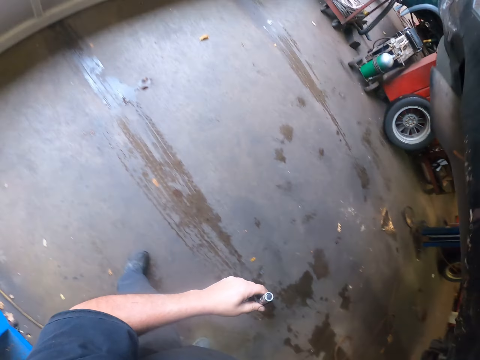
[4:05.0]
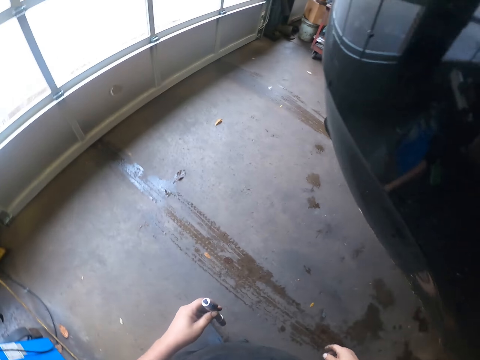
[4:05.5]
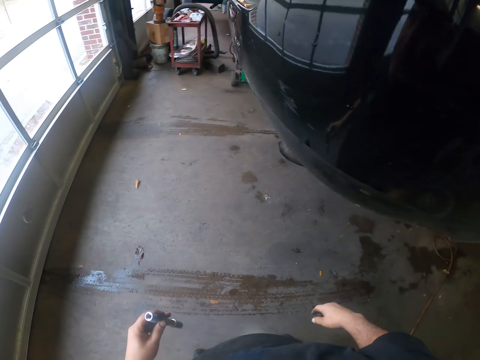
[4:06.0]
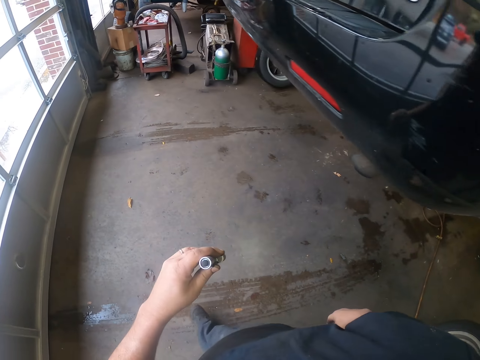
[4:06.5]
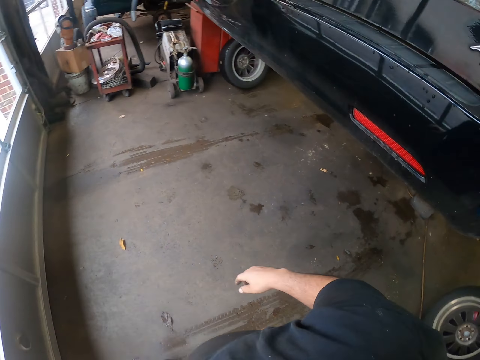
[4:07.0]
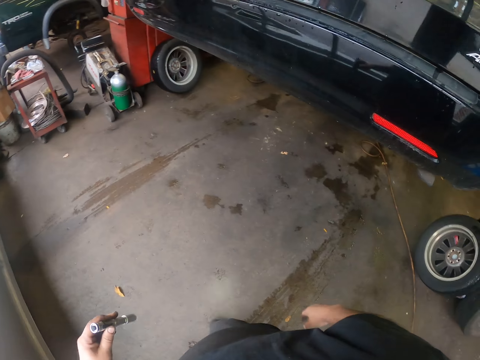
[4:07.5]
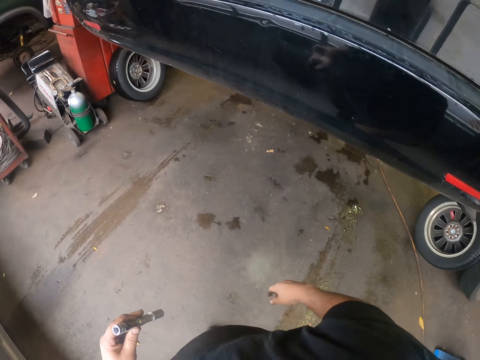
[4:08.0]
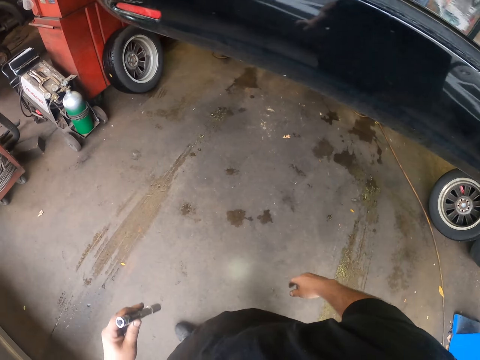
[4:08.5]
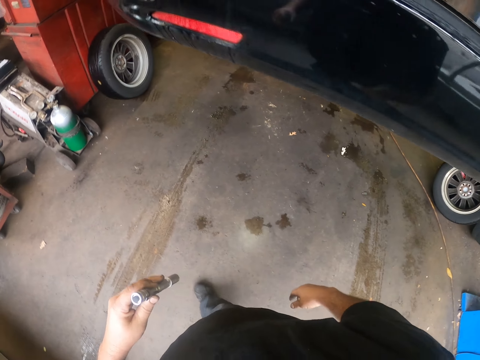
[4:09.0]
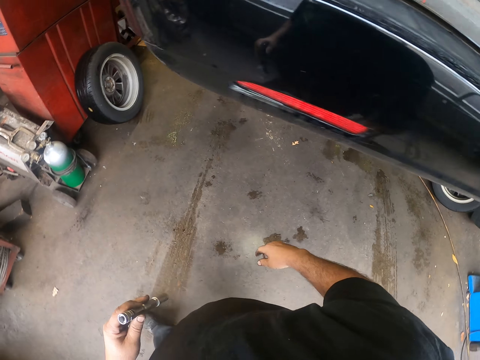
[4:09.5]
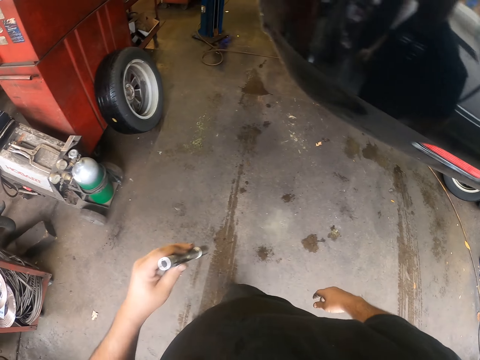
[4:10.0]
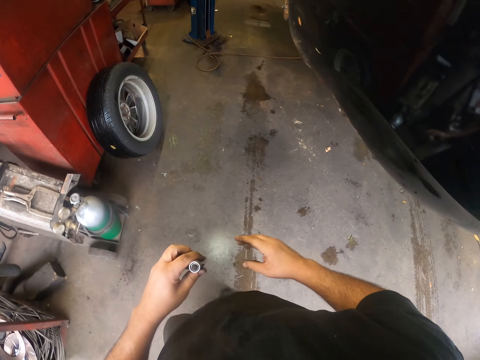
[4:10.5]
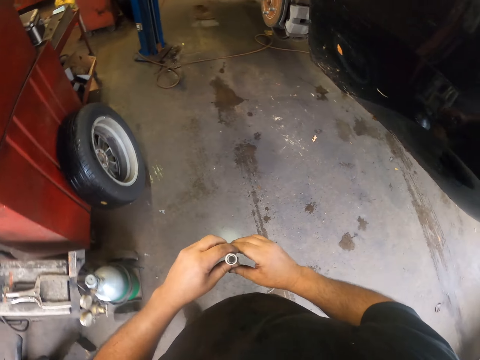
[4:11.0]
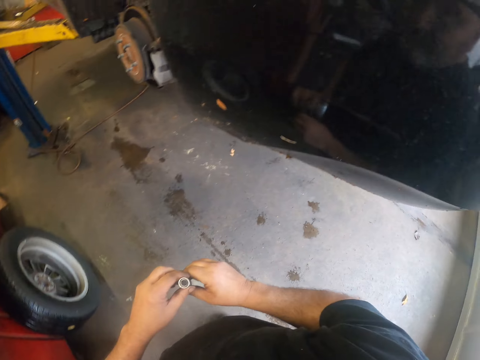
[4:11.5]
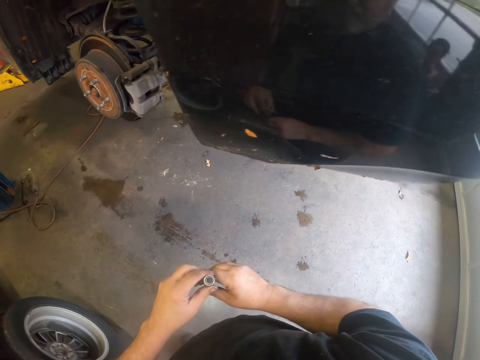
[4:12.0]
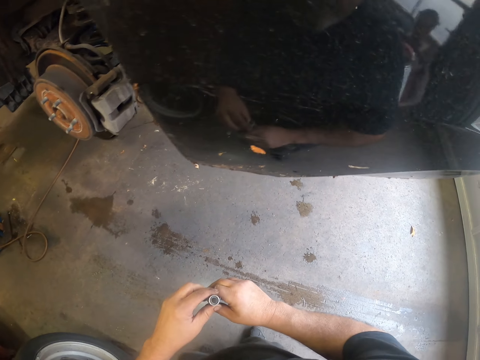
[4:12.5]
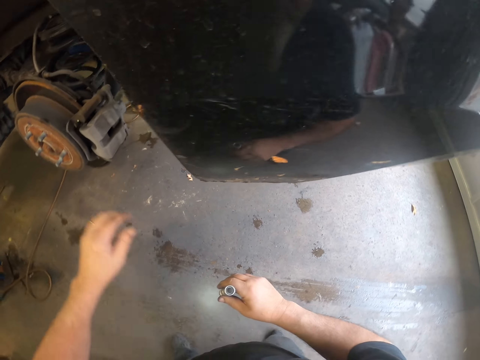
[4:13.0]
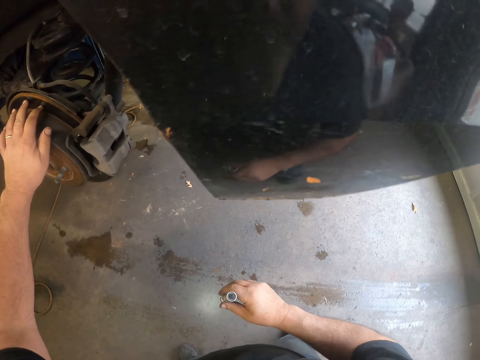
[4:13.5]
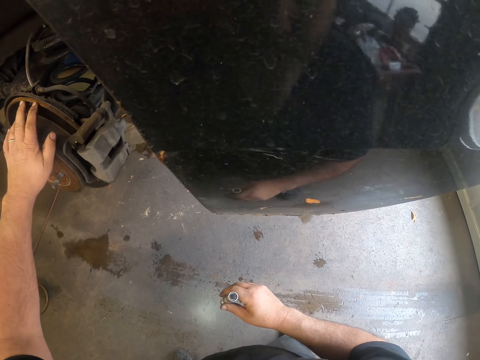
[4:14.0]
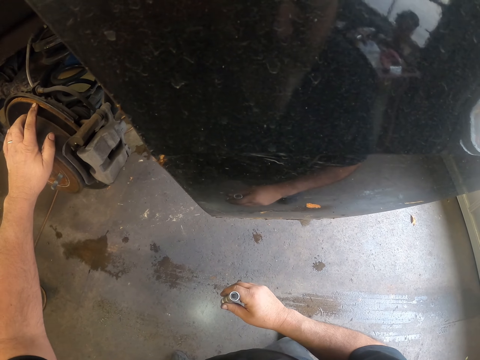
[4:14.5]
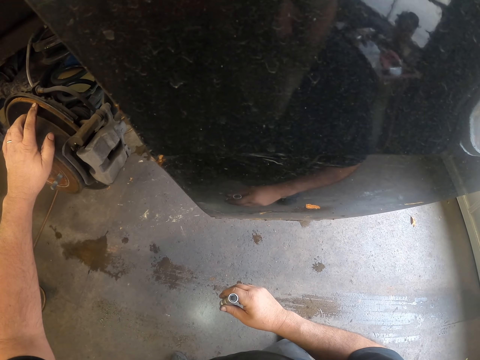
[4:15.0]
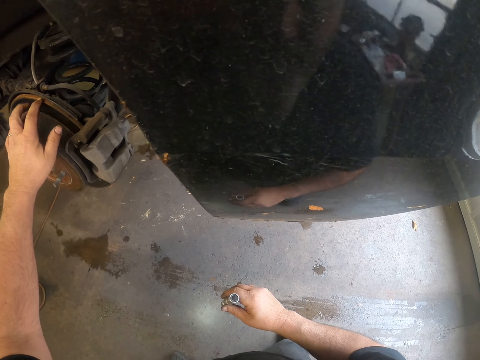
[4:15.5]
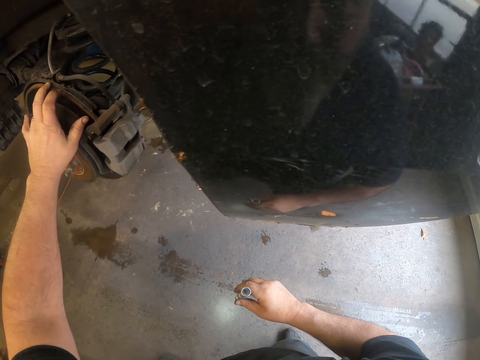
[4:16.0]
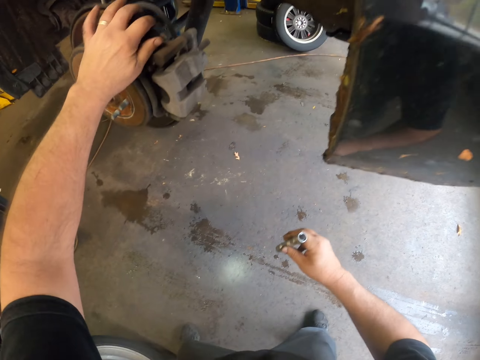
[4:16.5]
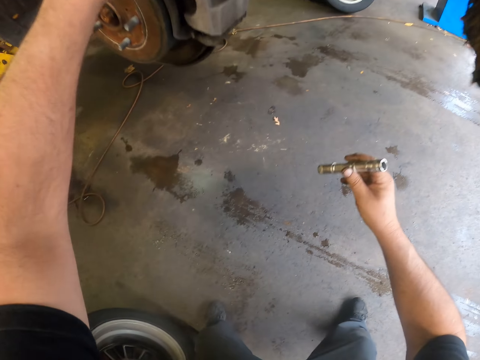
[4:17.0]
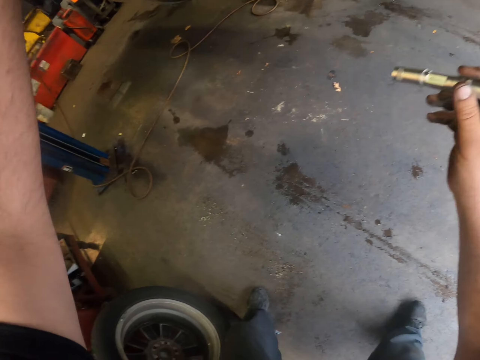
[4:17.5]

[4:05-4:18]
The camera wearer walks around the car. They hold the wheel holder.

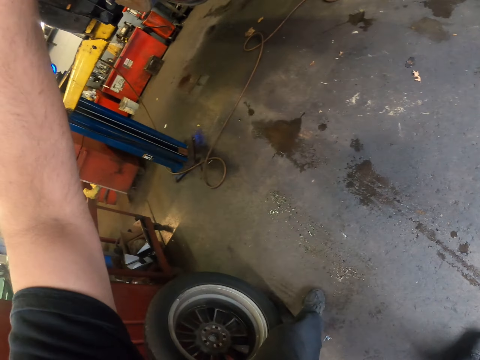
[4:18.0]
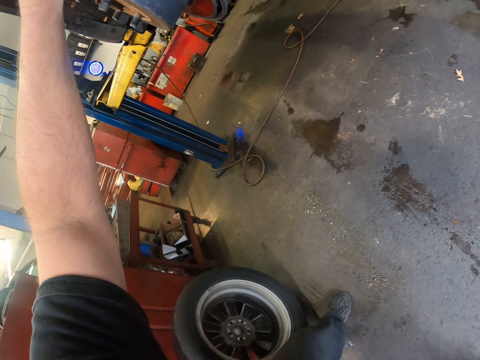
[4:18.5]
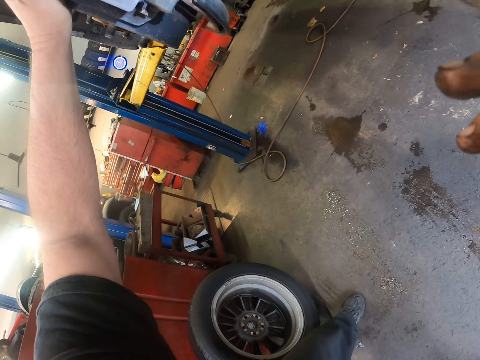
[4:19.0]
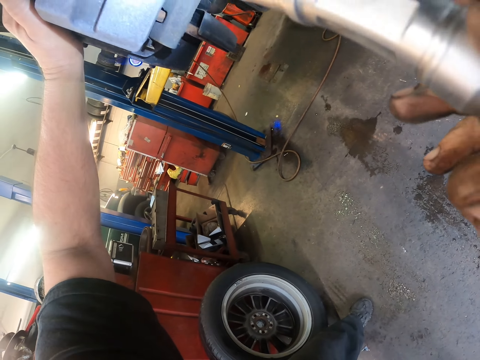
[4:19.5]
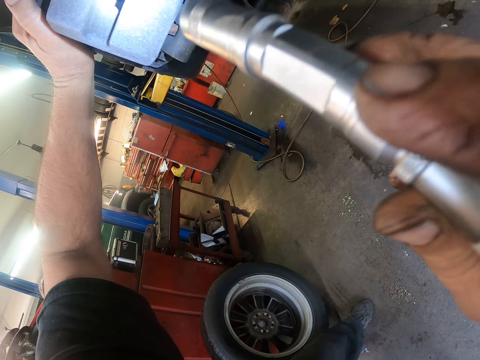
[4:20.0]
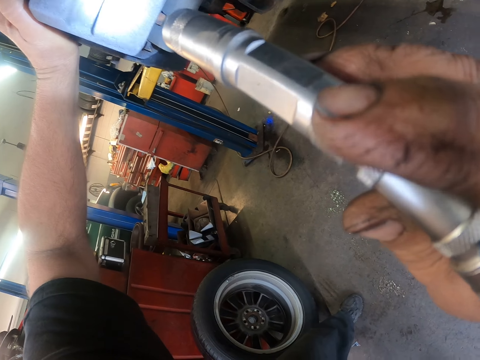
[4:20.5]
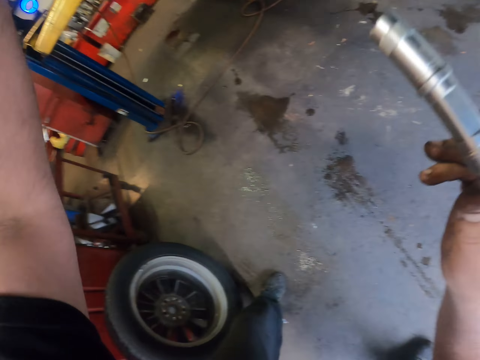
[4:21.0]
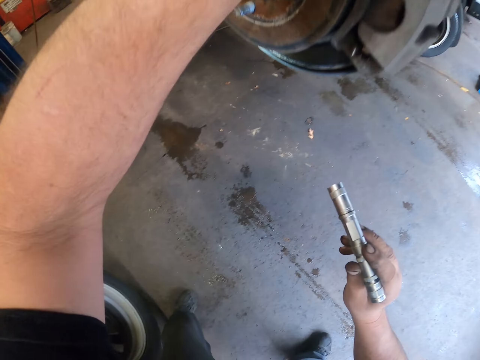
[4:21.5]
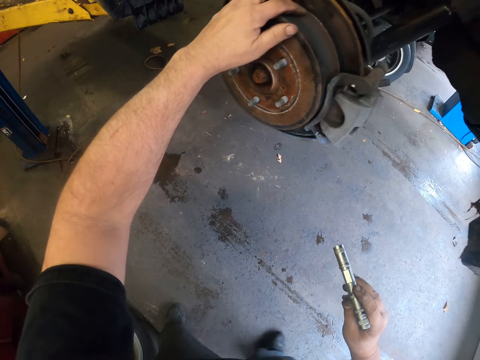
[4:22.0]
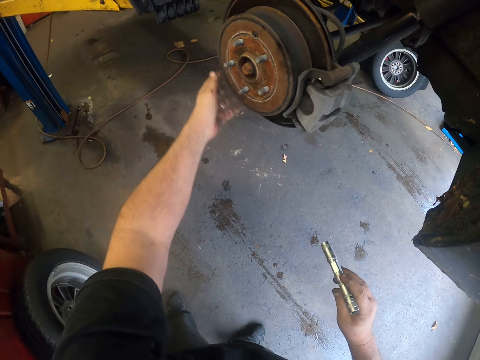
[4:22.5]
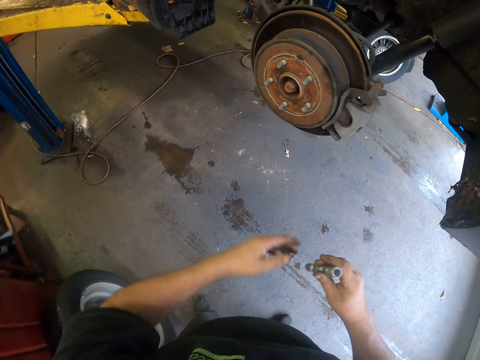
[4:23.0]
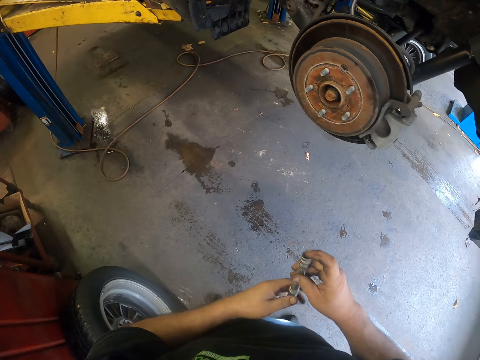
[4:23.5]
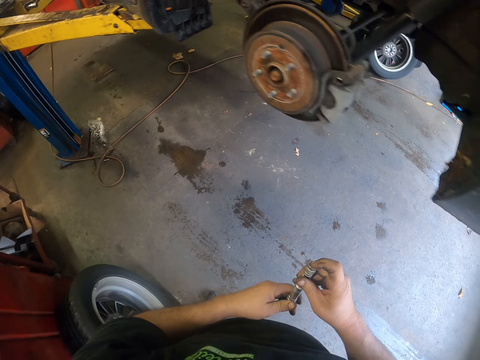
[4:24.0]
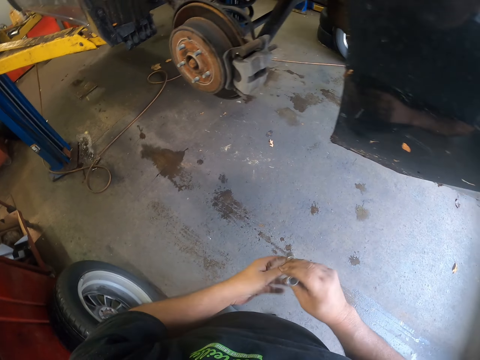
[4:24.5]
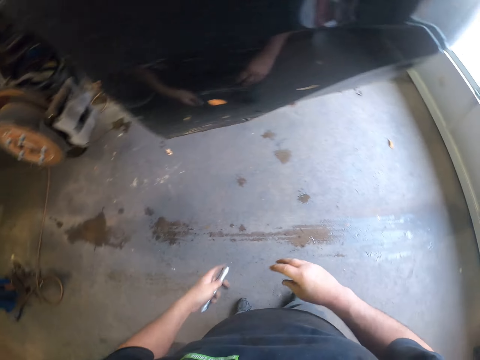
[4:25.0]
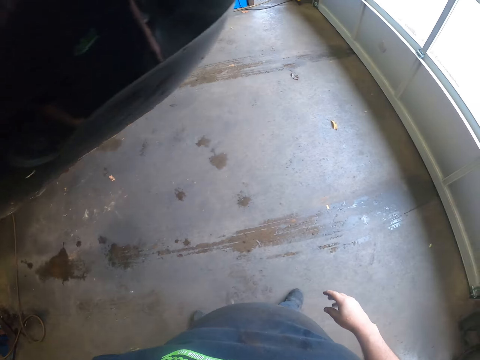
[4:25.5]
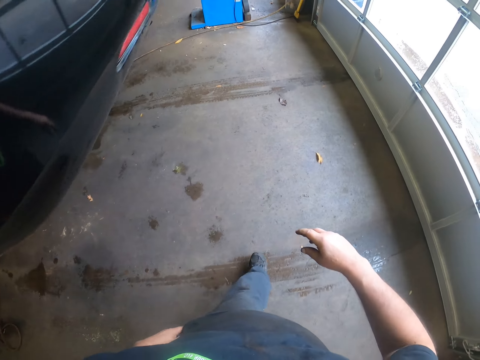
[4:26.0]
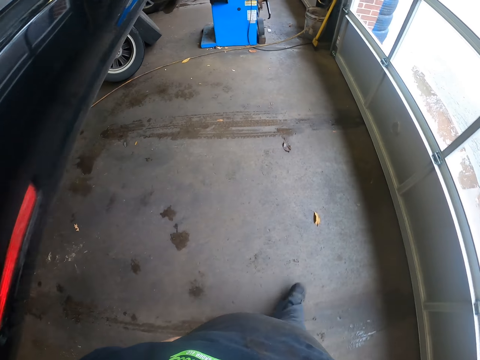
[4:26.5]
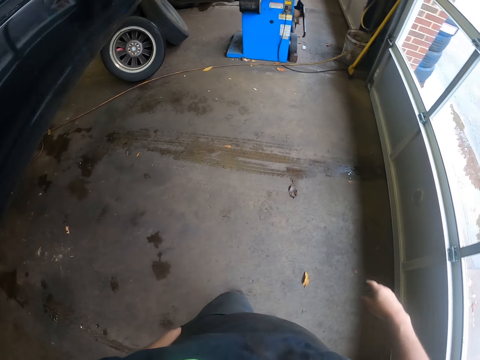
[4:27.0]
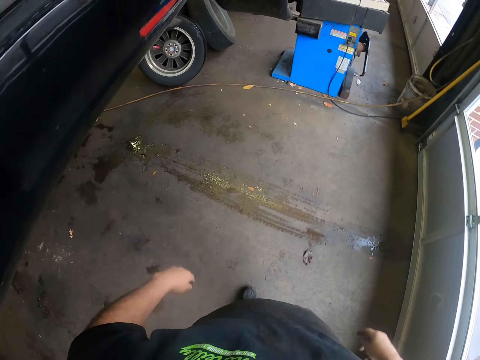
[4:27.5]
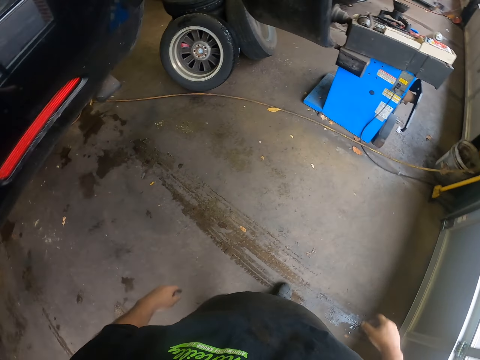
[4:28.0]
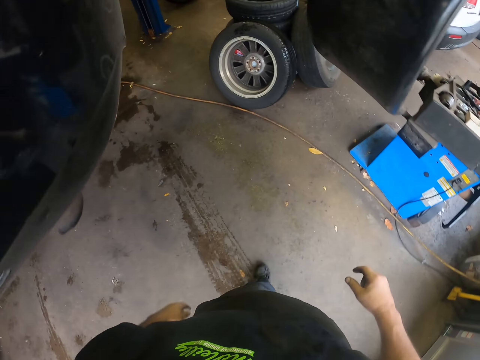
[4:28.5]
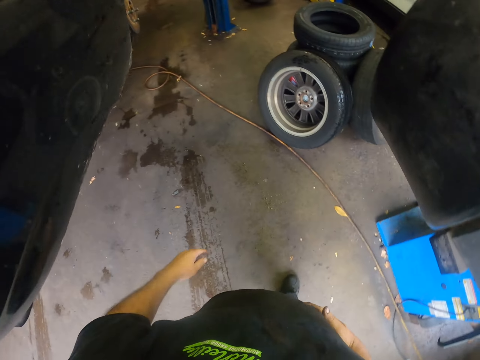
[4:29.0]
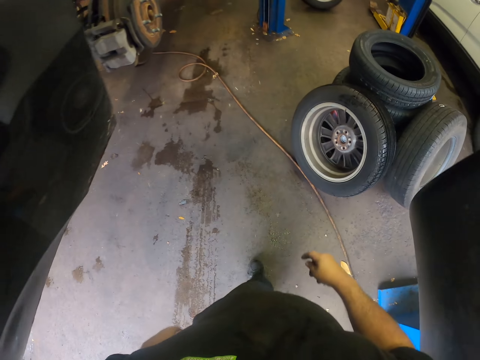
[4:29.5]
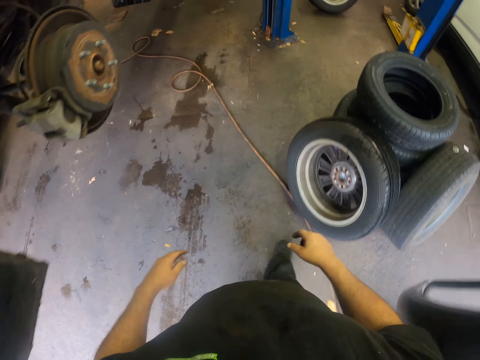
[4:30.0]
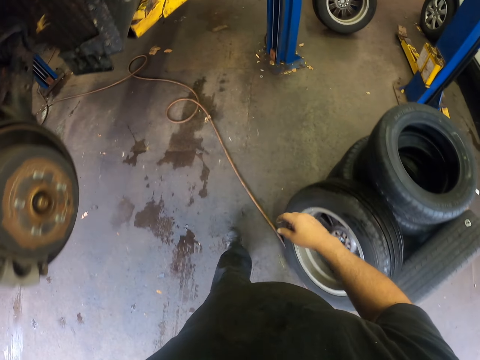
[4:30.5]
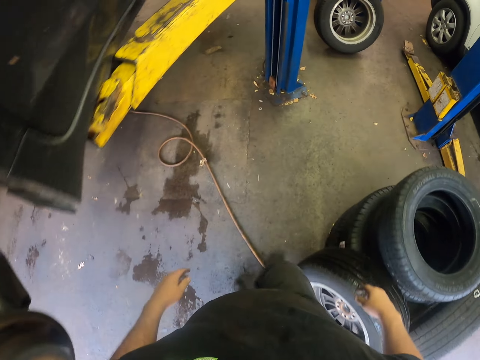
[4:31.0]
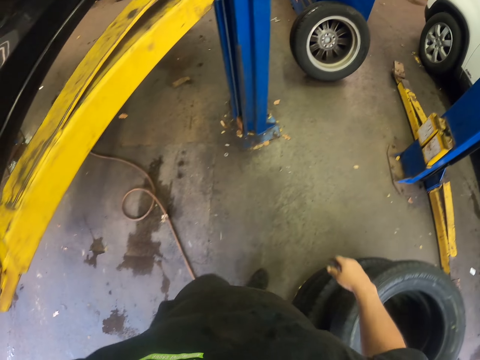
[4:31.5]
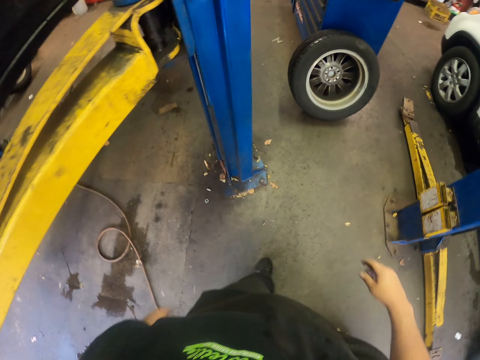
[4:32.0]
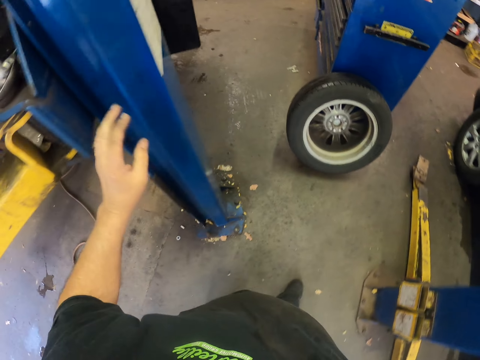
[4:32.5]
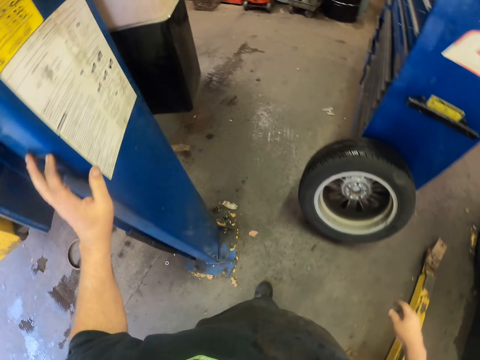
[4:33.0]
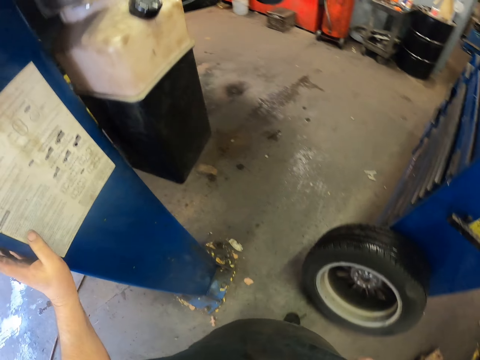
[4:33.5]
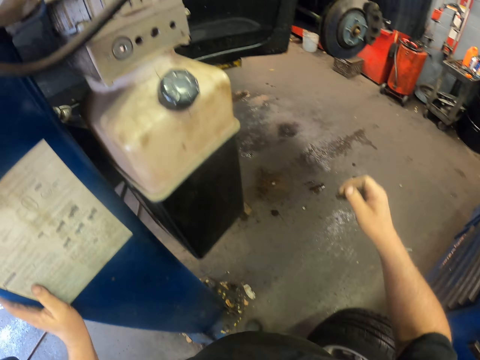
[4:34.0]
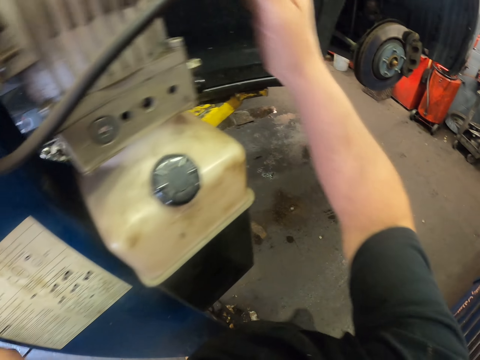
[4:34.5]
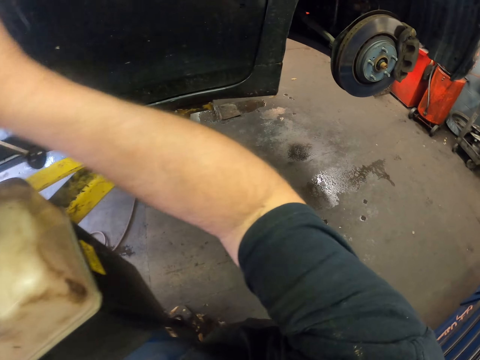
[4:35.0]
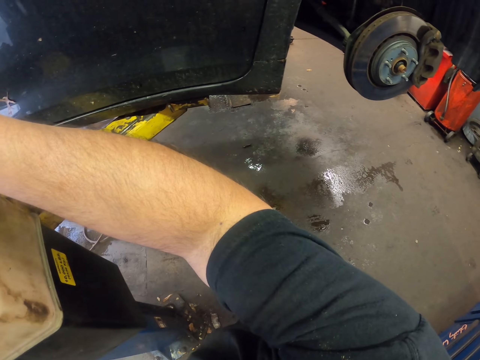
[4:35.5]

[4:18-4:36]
The camera wearer looks at the wheel holder with a flashlight. They put the flashlight in the pocket. They walk in the garage. They touch the hydraulic car lift machine.
